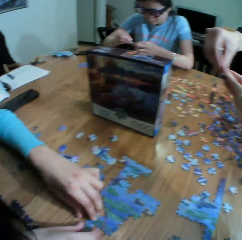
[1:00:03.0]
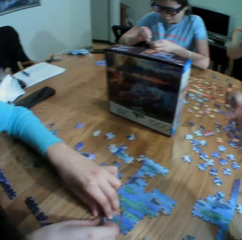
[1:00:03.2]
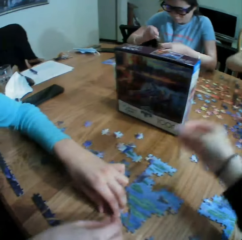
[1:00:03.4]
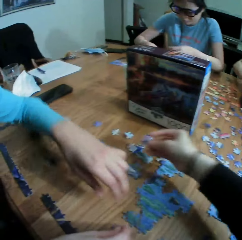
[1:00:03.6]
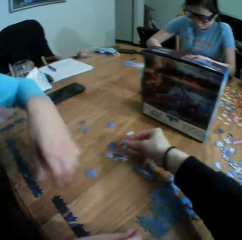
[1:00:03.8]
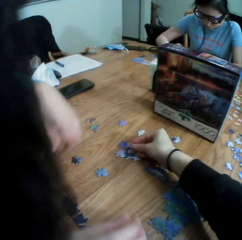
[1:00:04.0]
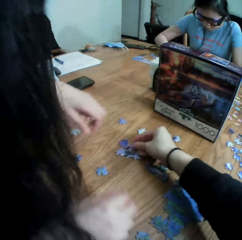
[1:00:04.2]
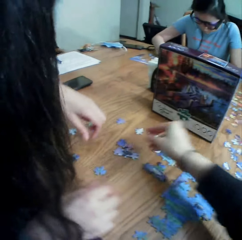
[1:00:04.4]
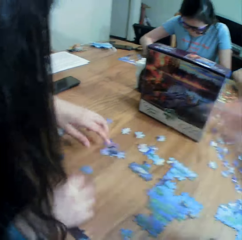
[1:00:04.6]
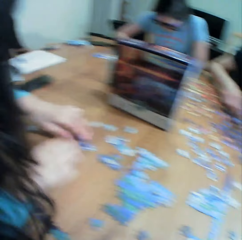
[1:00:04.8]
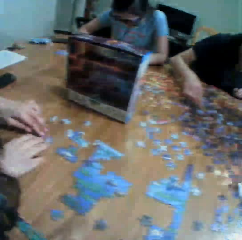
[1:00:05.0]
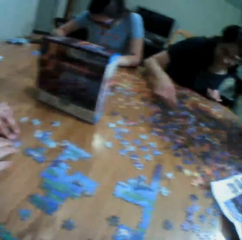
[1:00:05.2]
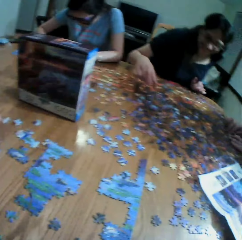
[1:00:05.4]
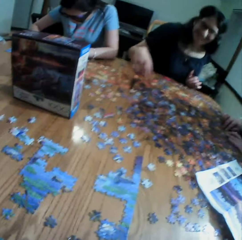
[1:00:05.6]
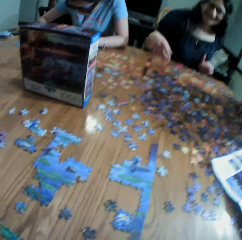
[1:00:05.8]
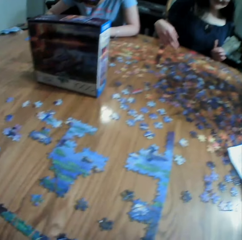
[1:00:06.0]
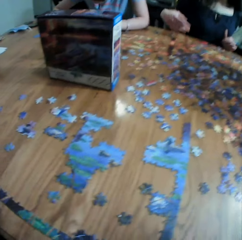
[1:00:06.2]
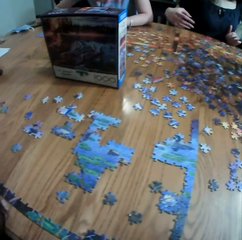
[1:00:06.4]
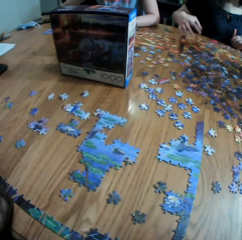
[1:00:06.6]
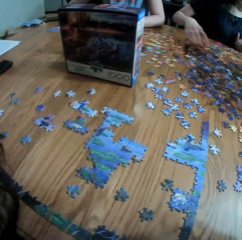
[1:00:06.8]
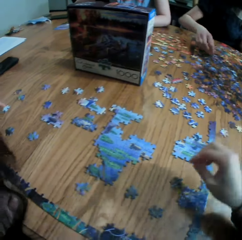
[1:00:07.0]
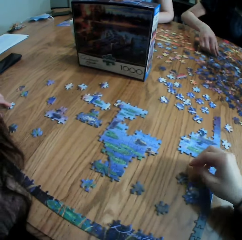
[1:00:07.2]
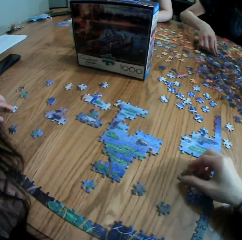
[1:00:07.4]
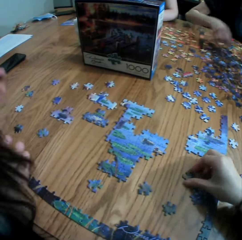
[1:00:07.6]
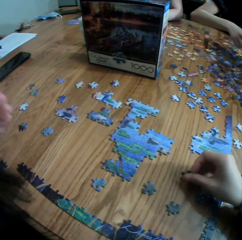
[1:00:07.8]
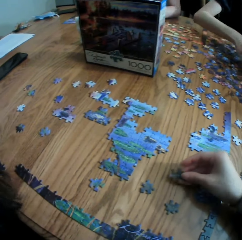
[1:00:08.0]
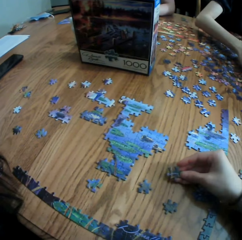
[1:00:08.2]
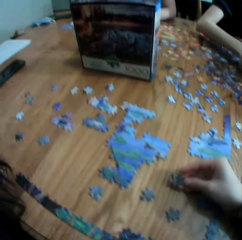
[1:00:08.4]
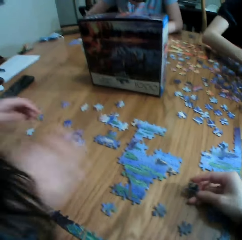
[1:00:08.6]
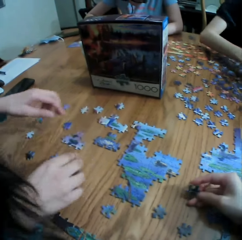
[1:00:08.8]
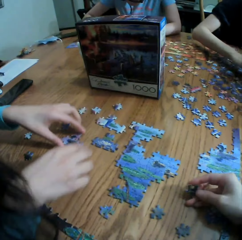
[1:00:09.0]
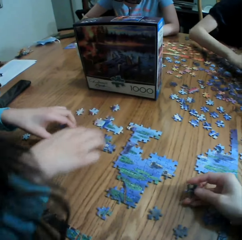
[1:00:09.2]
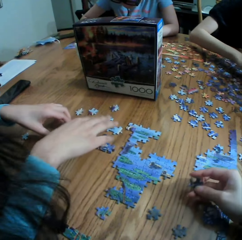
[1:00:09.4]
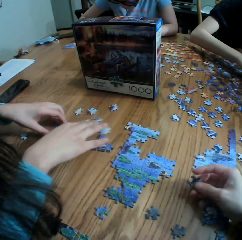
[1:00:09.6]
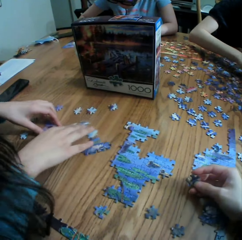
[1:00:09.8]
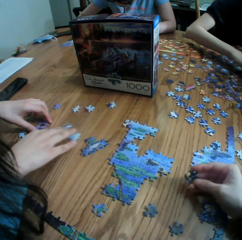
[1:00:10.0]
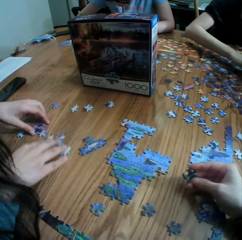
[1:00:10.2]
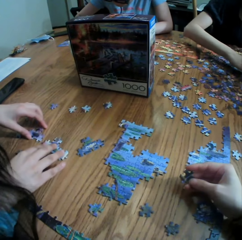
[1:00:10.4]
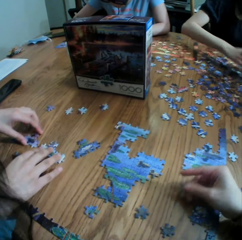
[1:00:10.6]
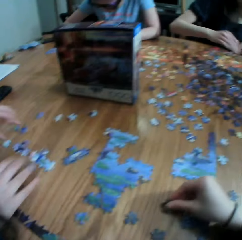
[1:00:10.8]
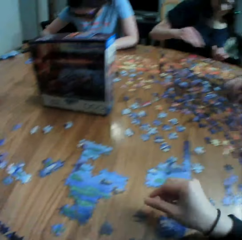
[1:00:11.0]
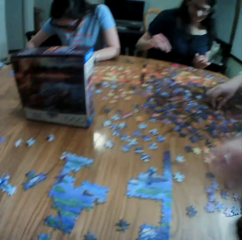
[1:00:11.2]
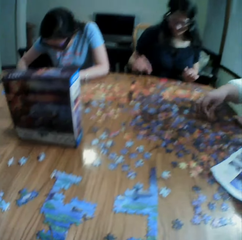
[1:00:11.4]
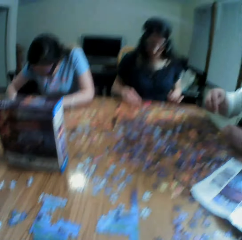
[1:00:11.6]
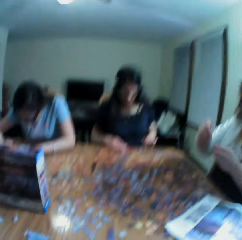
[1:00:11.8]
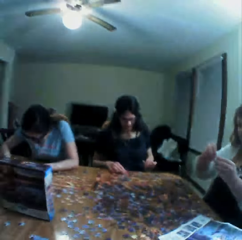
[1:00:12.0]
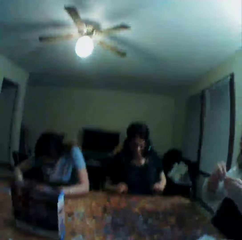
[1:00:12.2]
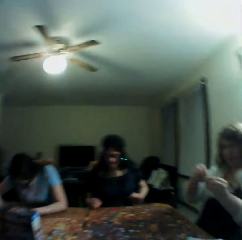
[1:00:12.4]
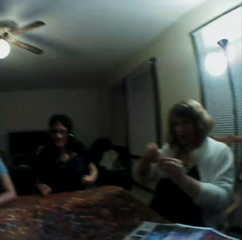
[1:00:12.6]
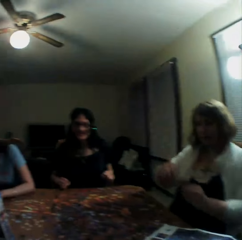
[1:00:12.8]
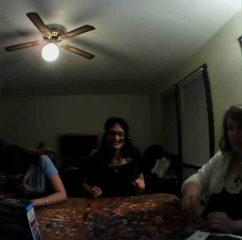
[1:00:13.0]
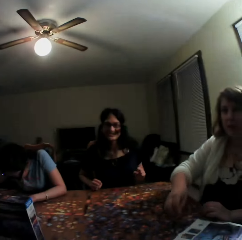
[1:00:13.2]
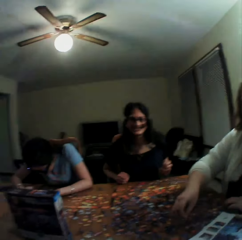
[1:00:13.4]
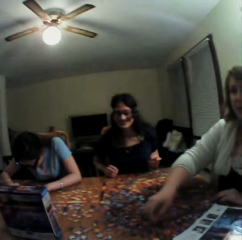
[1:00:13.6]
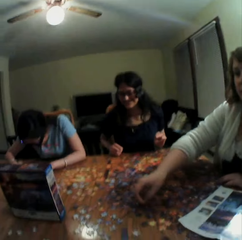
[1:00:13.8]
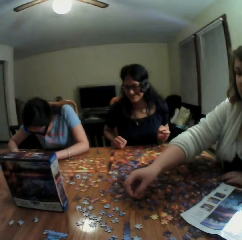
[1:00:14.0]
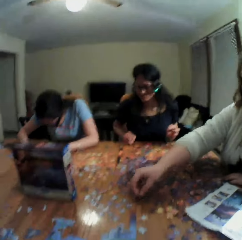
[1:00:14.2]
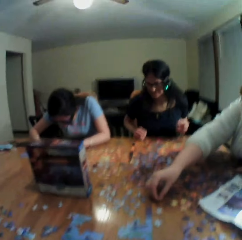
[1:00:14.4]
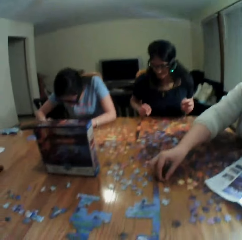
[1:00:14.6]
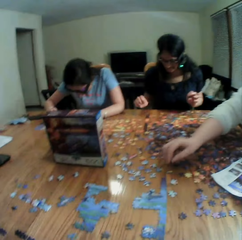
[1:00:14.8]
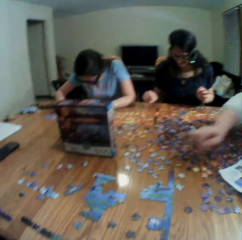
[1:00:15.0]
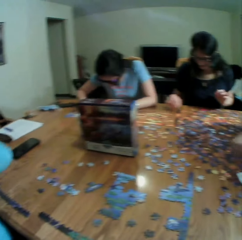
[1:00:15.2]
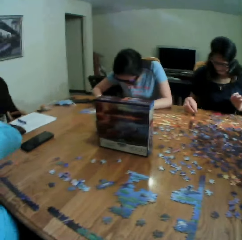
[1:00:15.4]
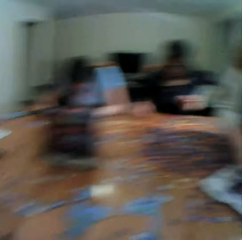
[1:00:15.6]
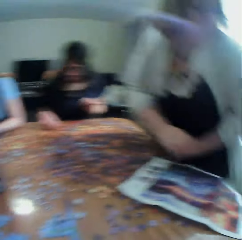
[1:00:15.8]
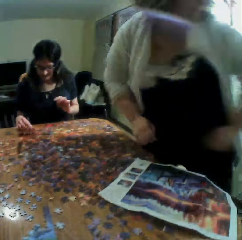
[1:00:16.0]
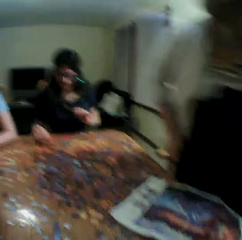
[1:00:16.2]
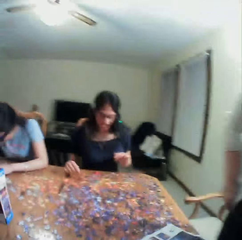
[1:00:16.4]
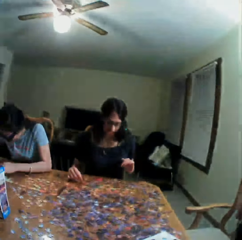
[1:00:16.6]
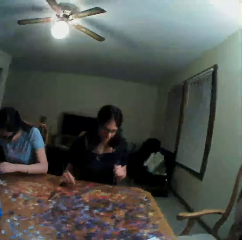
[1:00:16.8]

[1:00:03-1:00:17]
The camera wearer picks up a paper puzzle craft and drops the paper puzzle craft. A person holds the paper puzzle craft. Another person arranges the puzzle paper craft. The camera wearer holds the puzzle paper craft. They play a jigsaw puzzle game. A lady plays the jigsaw puzzle game. The first person moves the paper puzzle craft. The camera wearer looks around a table. A third person drops the paper puzzle craft and stands from a chair.

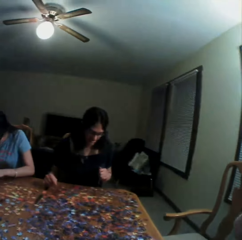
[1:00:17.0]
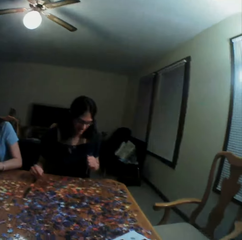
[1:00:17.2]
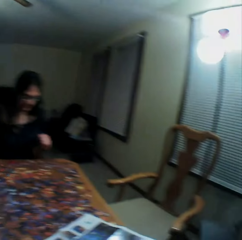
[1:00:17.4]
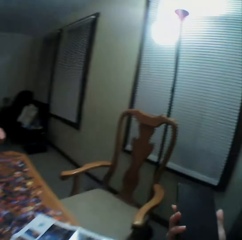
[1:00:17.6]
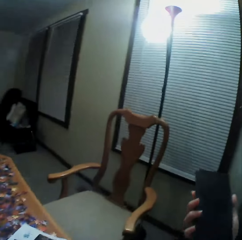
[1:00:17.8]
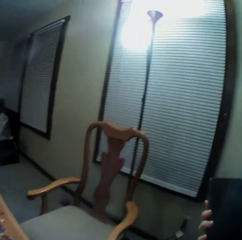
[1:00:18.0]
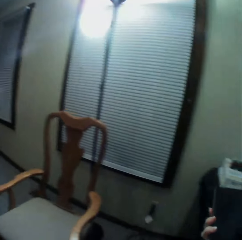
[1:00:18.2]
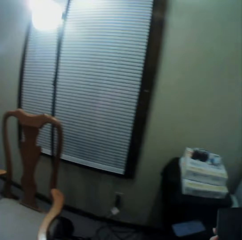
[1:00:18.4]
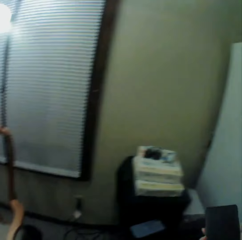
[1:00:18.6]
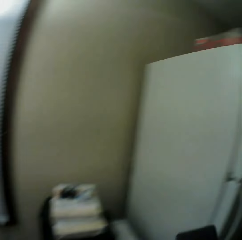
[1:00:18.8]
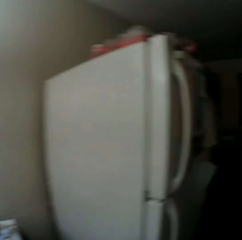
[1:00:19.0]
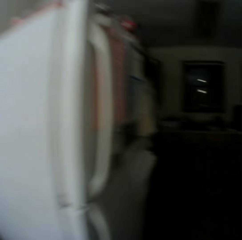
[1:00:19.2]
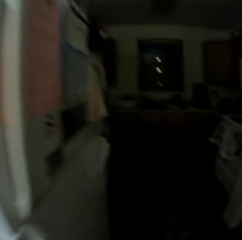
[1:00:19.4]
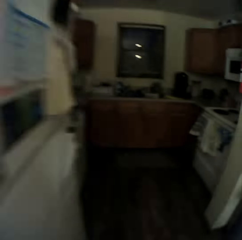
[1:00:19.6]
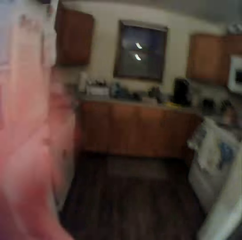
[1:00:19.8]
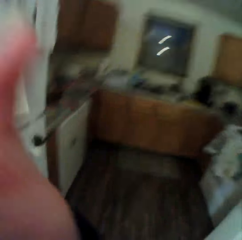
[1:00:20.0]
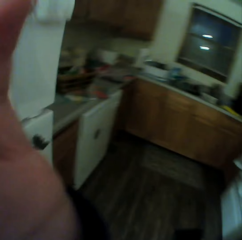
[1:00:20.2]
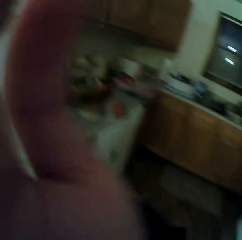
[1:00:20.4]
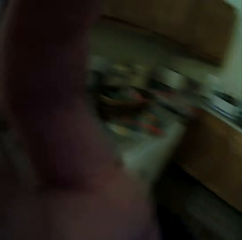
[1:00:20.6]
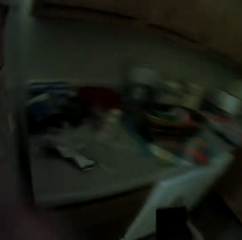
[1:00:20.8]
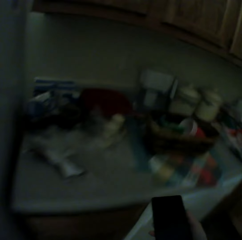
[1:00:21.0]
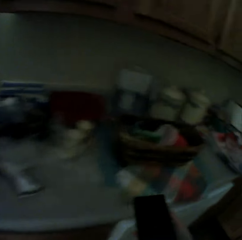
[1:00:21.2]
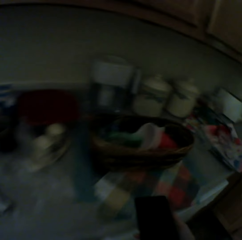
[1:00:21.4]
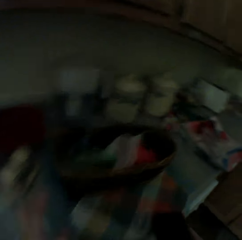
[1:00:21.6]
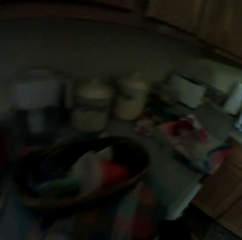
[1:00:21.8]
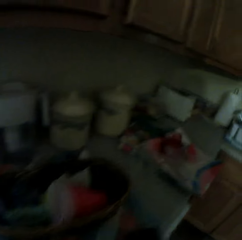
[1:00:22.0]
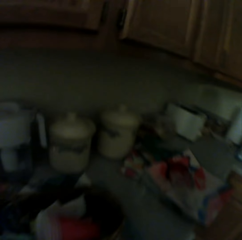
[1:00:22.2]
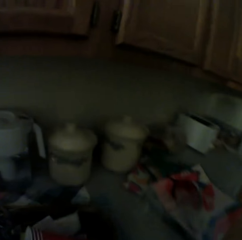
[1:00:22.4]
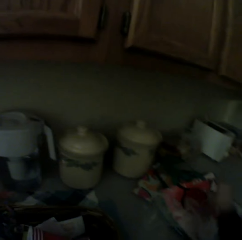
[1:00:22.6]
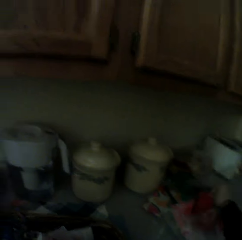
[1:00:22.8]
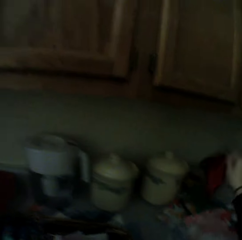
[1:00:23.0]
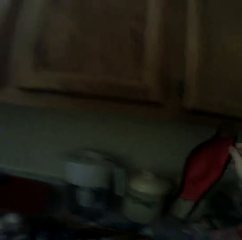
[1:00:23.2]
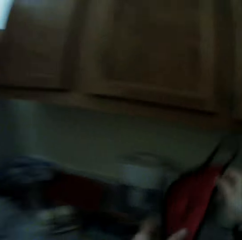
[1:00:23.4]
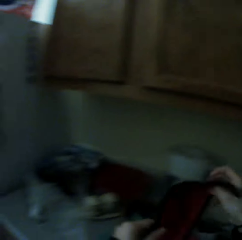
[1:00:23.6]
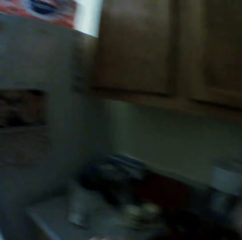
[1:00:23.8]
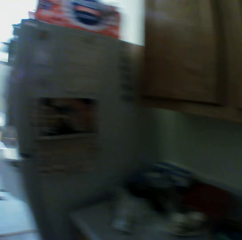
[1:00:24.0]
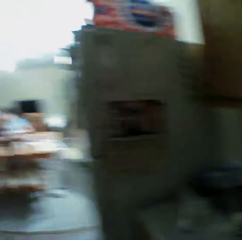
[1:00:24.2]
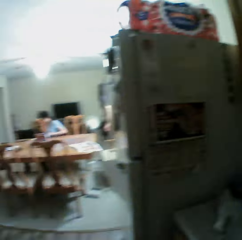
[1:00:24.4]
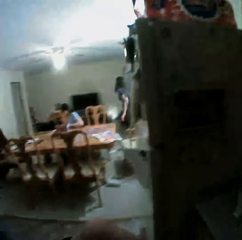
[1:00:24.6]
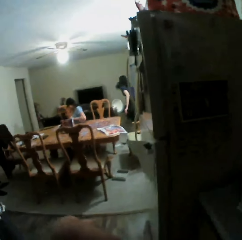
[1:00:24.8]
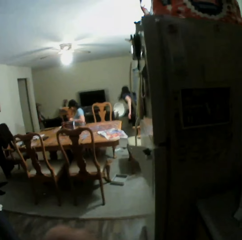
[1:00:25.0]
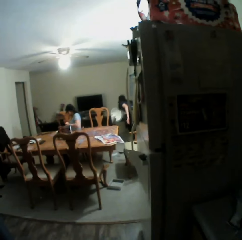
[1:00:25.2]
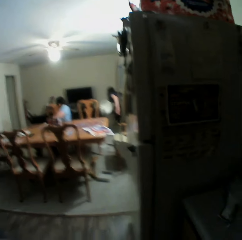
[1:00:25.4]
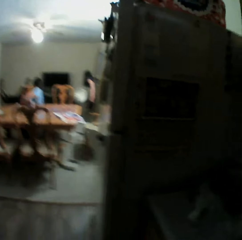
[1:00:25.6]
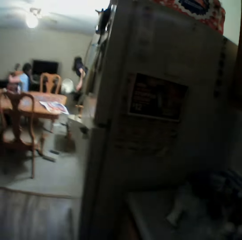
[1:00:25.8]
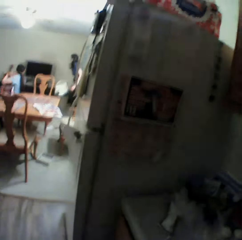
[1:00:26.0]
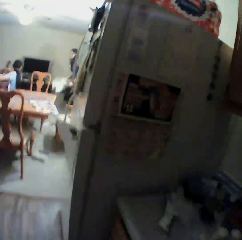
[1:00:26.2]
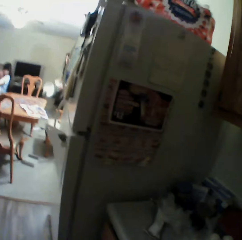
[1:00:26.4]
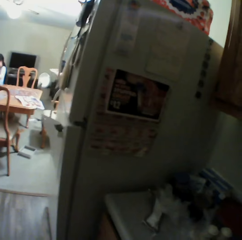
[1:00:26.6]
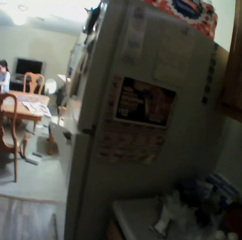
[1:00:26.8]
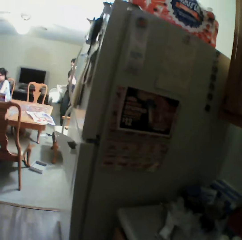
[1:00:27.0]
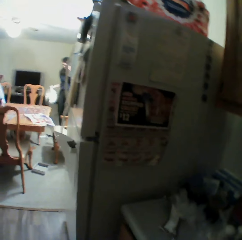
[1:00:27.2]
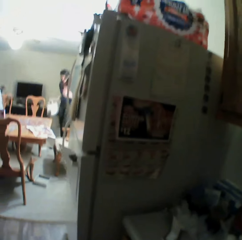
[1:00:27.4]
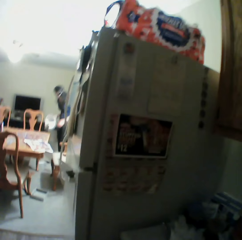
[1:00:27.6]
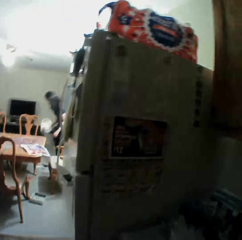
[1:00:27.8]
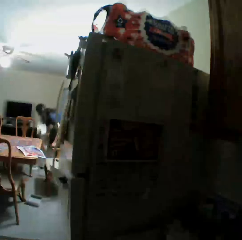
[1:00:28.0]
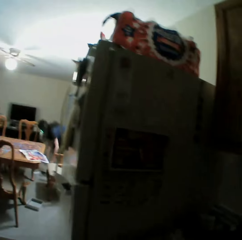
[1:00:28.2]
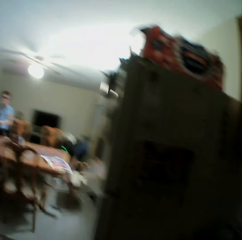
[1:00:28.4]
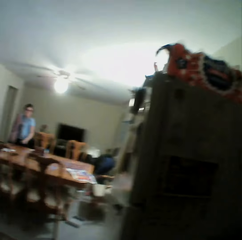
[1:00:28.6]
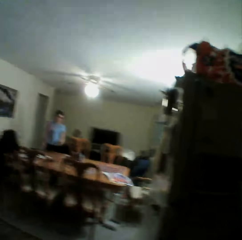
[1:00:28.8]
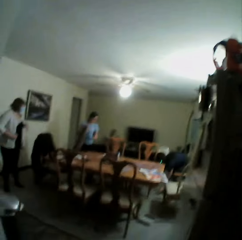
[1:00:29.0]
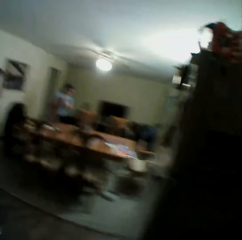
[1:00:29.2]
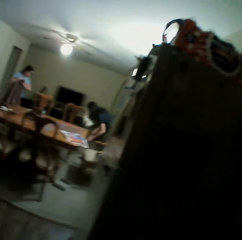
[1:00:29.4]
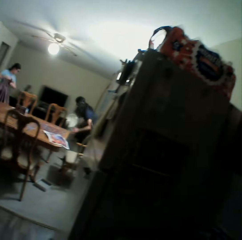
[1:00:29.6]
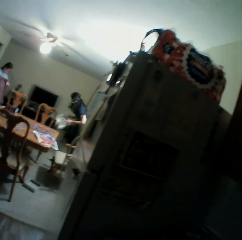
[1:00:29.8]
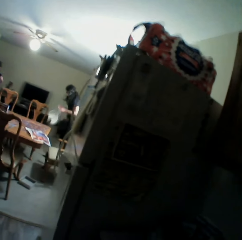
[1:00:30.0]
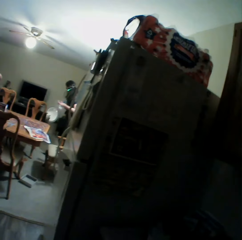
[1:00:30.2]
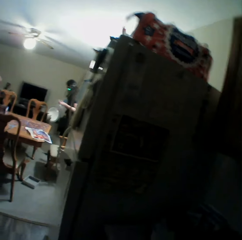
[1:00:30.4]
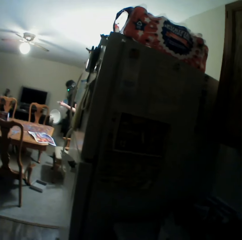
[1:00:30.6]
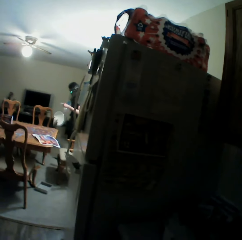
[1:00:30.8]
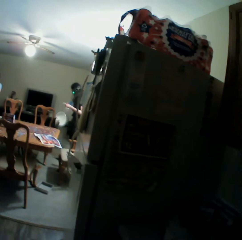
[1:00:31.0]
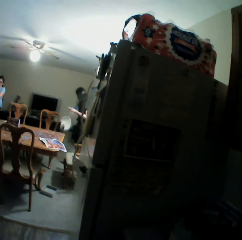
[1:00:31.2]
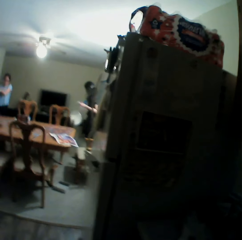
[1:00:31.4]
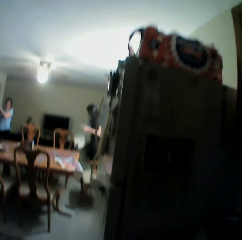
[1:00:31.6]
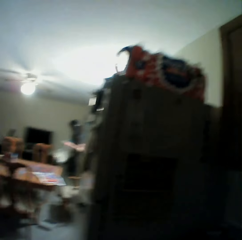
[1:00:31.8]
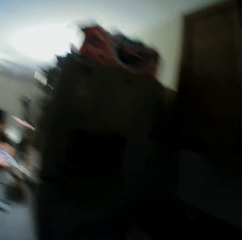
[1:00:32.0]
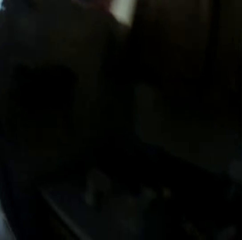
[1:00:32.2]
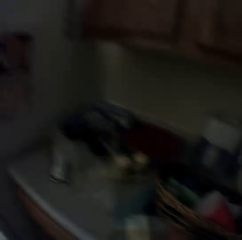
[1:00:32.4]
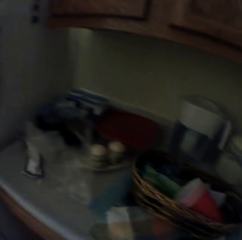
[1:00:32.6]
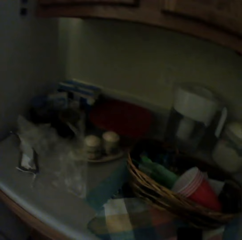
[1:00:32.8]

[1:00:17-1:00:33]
The camera wearer holds a phone. They walk around a room. They look at the phone. They adjust the camera. They pick up a face mask. They look around the room. They look around again.
